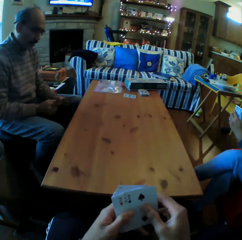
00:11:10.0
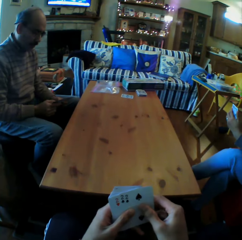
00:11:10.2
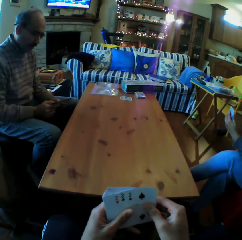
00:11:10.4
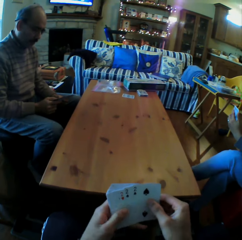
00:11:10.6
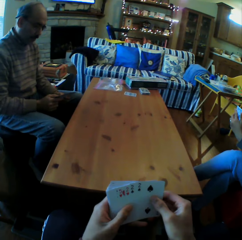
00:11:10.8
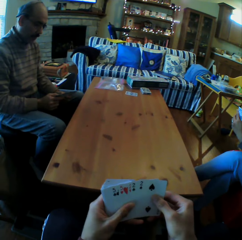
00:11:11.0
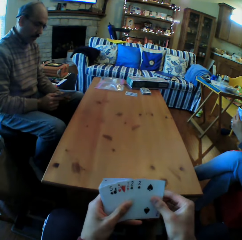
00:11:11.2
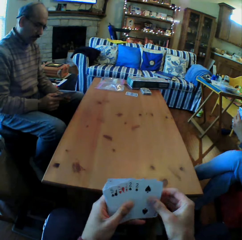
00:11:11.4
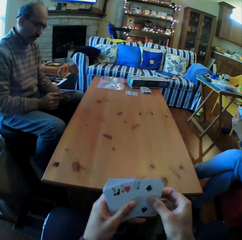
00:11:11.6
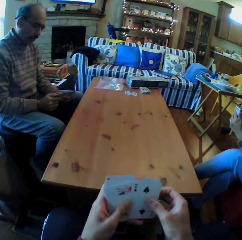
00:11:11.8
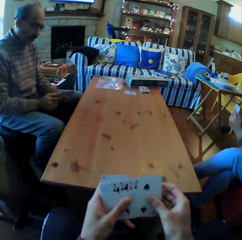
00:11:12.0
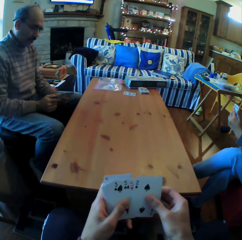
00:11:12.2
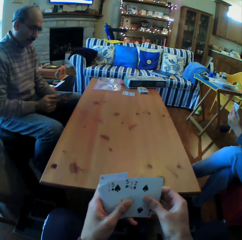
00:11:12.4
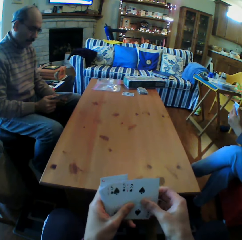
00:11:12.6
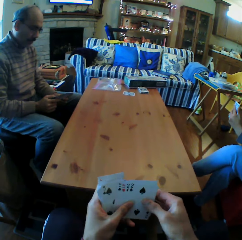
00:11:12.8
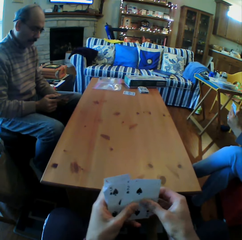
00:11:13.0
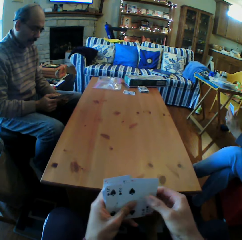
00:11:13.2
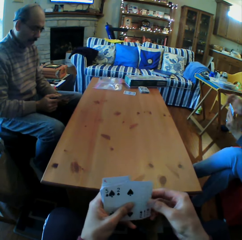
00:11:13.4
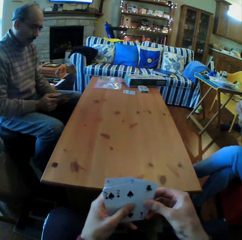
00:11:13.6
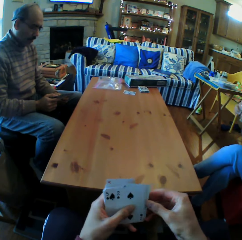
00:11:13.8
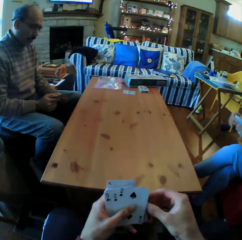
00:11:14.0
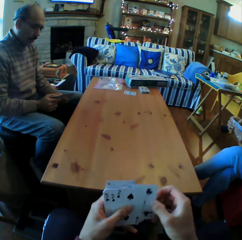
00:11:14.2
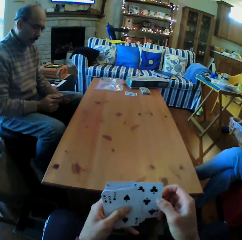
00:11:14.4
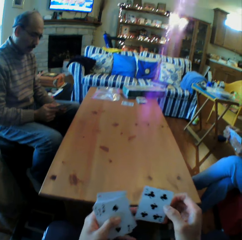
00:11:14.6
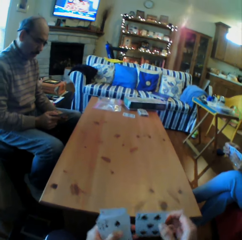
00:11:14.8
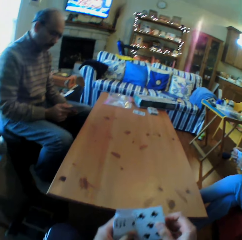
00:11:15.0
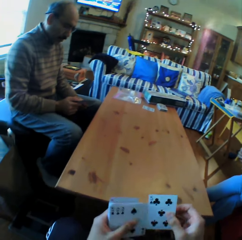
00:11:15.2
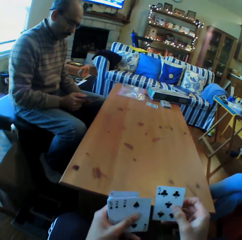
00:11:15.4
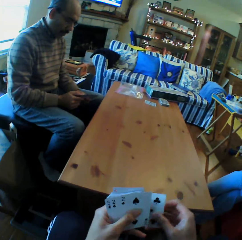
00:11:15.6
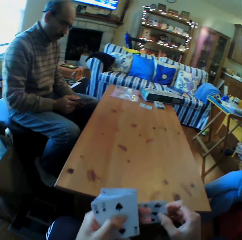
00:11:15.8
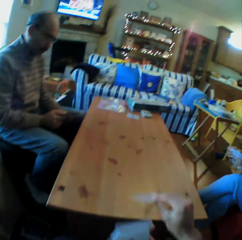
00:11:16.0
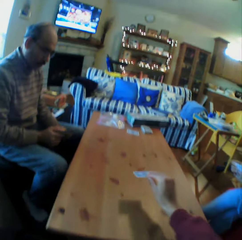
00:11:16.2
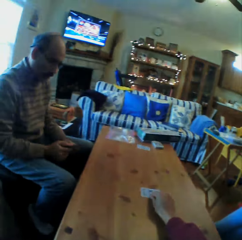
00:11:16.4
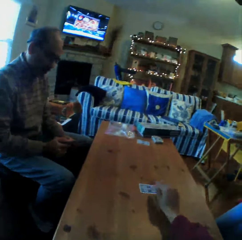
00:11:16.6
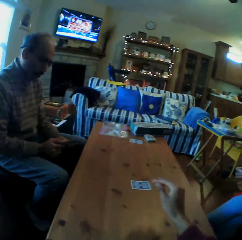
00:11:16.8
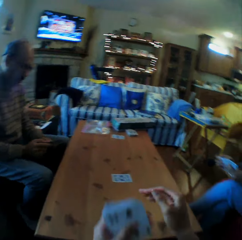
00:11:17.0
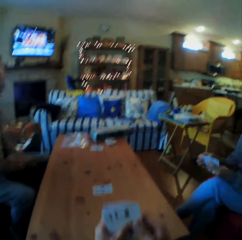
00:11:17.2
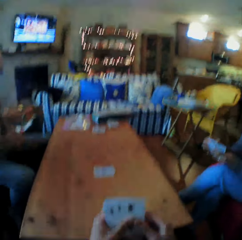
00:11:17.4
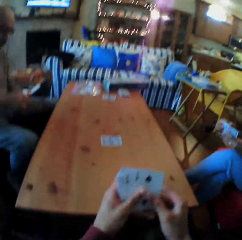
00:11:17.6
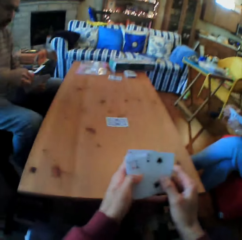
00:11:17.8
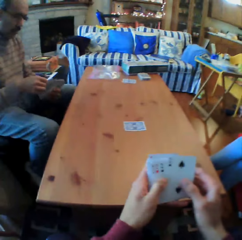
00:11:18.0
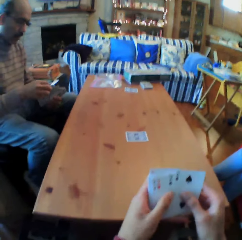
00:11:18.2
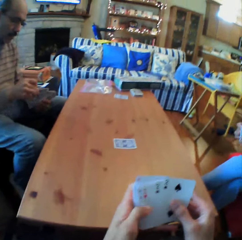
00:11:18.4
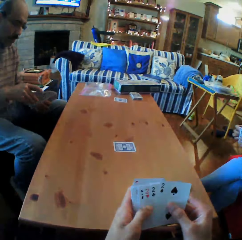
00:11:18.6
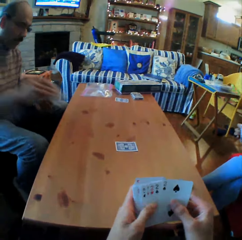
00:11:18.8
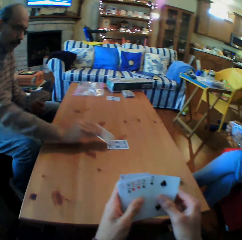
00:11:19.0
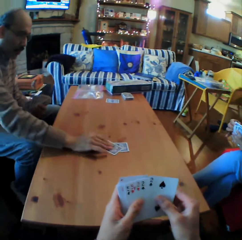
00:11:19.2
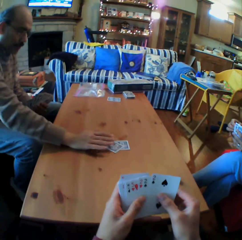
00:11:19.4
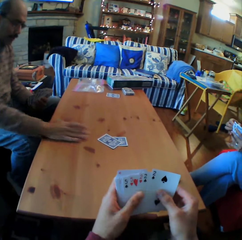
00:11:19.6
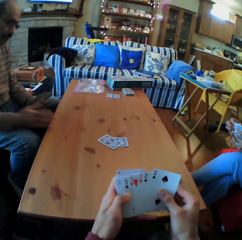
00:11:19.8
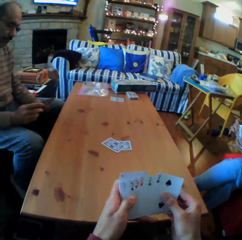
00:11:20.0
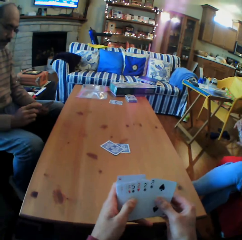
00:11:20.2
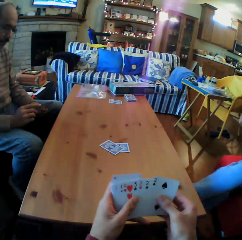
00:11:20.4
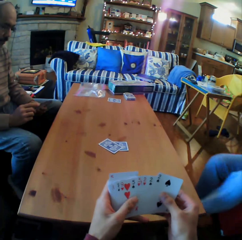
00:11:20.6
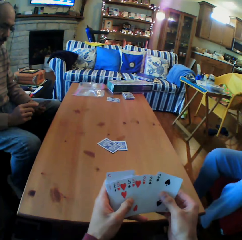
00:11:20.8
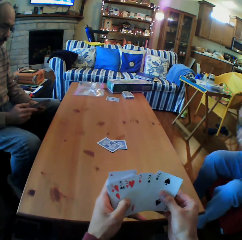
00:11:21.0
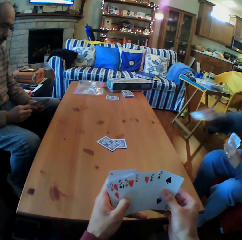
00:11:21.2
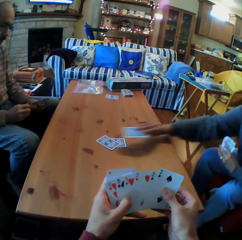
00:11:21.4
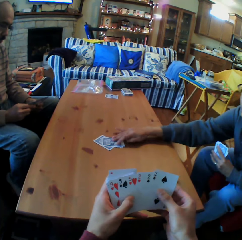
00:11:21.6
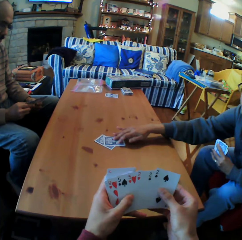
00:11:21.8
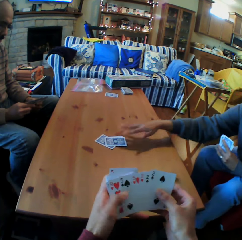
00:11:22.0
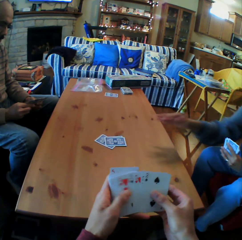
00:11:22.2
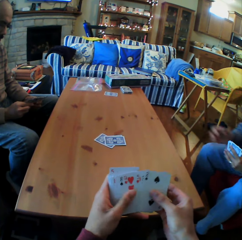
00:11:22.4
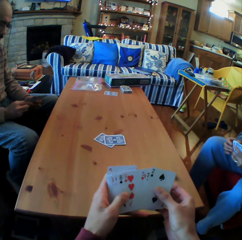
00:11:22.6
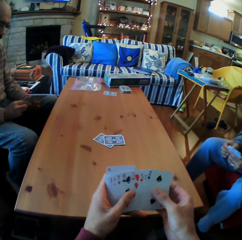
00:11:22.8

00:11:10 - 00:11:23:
The camera wearer arranges the cards and shuffles the cards. He puts the card on the table. He arranges the cards on his hands. A man puts the card on the table. A woman puts the cards on the table.

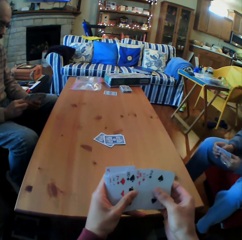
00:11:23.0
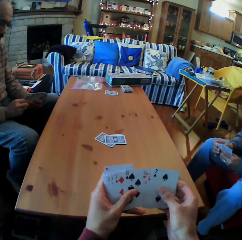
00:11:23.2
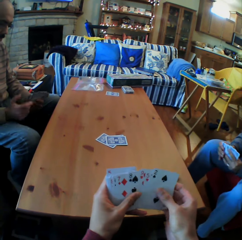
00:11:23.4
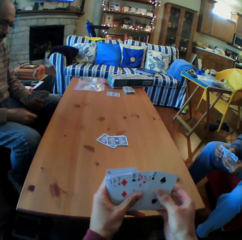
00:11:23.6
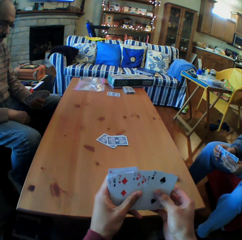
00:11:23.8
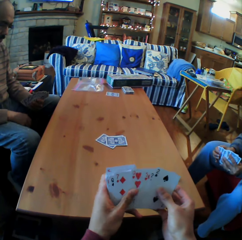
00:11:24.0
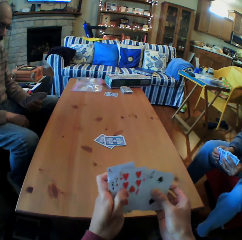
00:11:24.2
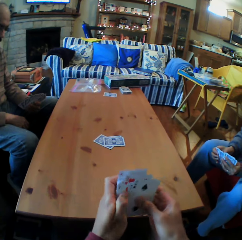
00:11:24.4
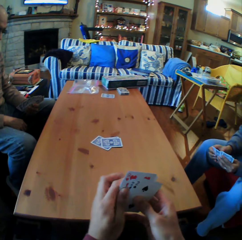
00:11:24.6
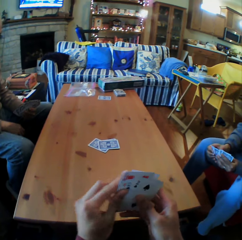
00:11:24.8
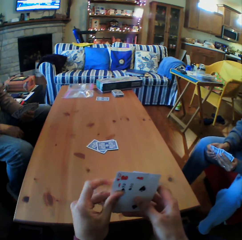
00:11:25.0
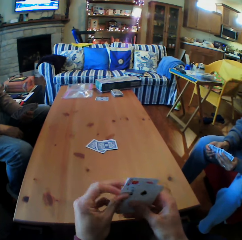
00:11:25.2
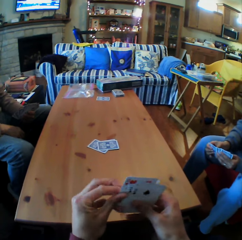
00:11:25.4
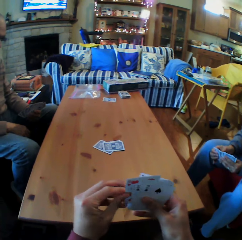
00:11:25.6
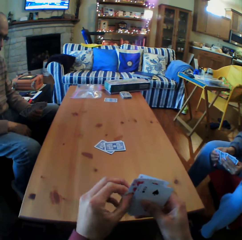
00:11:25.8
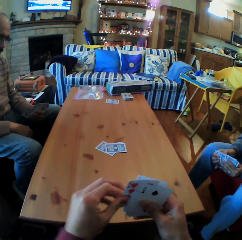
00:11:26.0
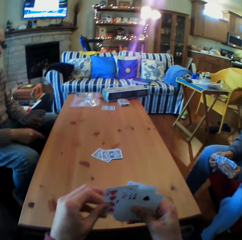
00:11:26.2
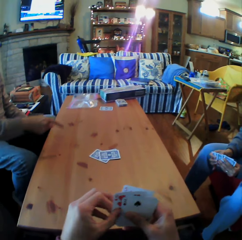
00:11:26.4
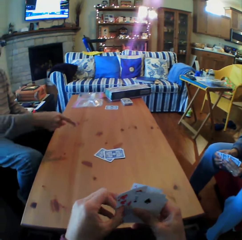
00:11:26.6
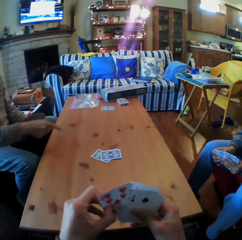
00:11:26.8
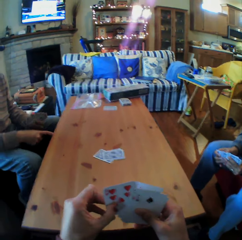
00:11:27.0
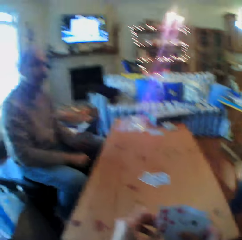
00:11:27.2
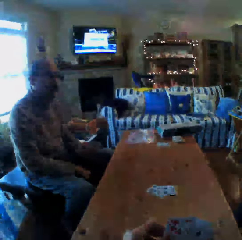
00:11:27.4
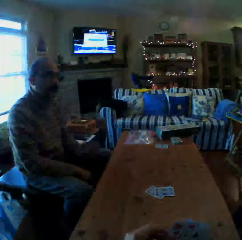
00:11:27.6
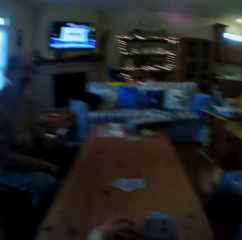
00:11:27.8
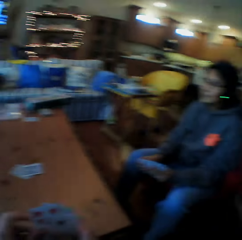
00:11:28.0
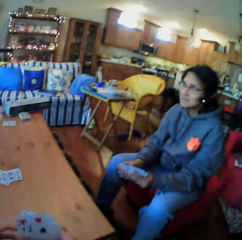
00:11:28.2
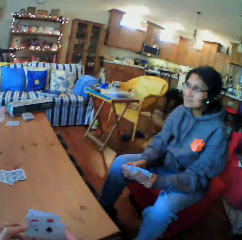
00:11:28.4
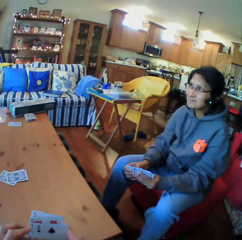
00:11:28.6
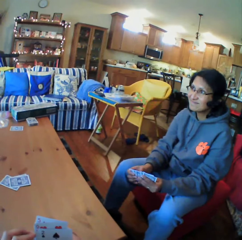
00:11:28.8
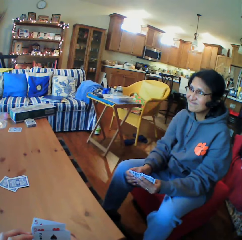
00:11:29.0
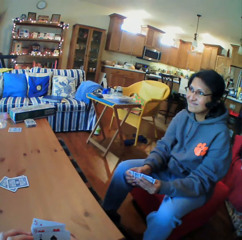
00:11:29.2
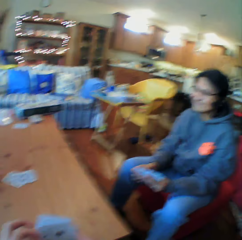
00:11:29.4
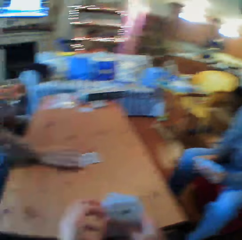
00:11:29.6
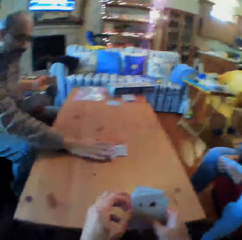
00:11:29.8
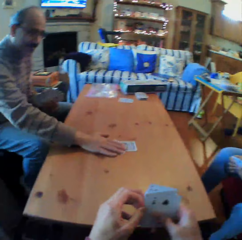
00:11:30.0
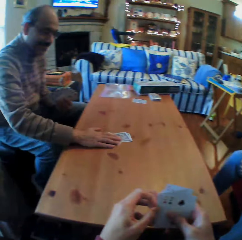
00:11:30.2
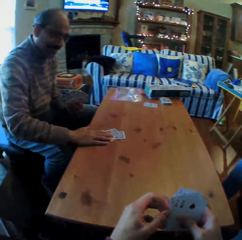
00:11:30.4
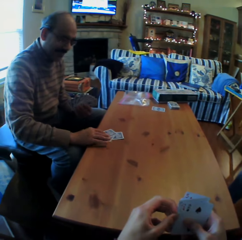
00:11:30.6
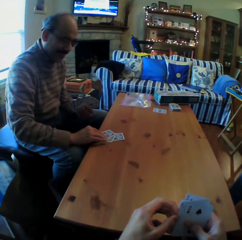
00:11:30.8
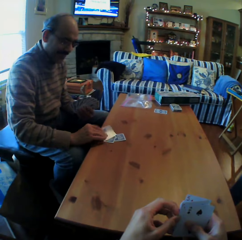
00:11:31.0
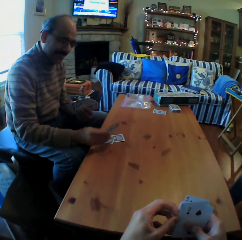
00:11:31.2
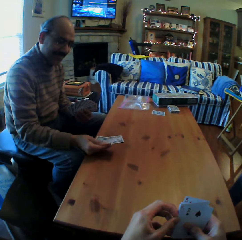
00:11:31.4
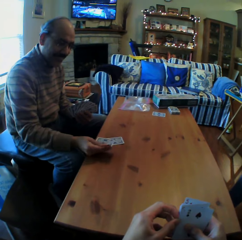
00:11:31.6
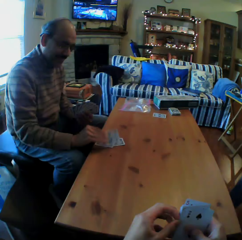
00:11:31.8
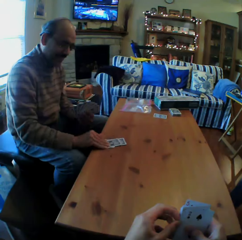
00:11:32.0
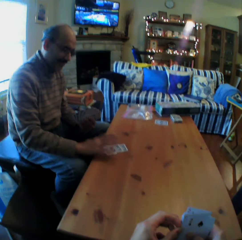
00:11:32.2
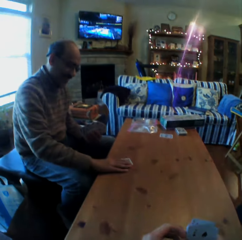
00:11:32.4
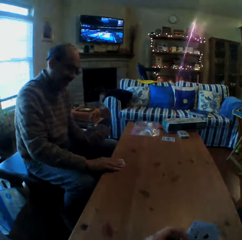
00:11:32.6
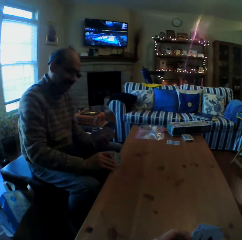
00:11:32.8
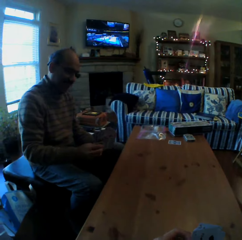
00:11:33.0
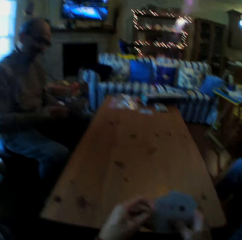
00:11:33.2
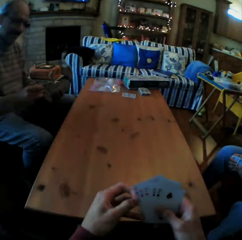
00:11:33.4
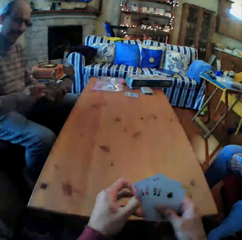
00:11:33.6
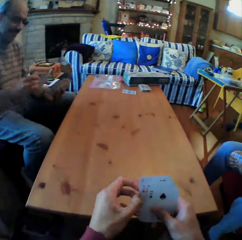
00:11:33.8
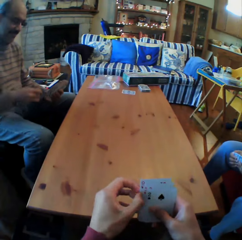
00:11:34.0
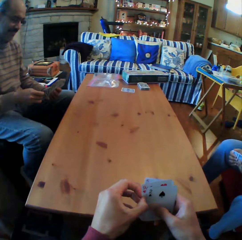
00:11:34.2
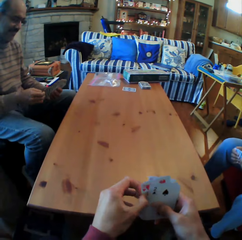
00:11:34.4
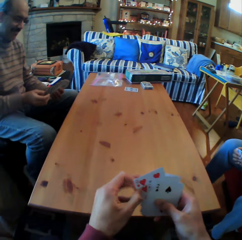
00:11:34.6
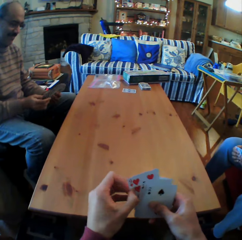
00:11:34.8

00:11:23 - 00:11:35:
The camera wearer arranges the cards on his hands and shuffles the cards. He looks at a man. He looks at a woman. The man picks up the cards from the table. The man turns the card. The man looks at the cards on his hands and picks the cards. The camera wearer looks at the cards on his hands.

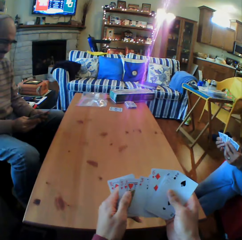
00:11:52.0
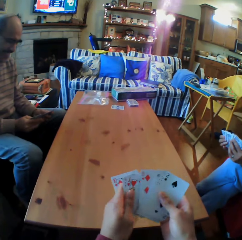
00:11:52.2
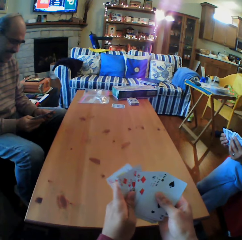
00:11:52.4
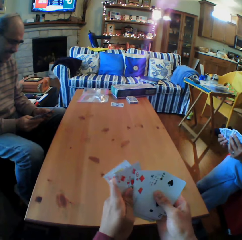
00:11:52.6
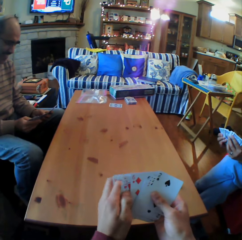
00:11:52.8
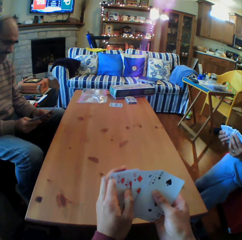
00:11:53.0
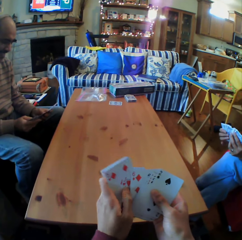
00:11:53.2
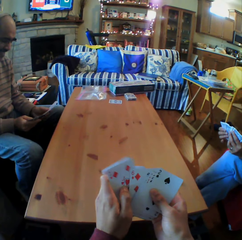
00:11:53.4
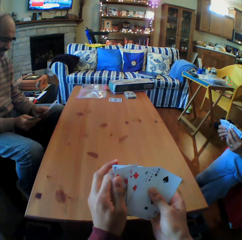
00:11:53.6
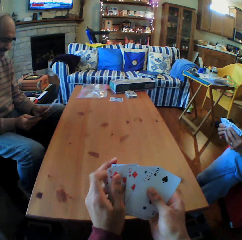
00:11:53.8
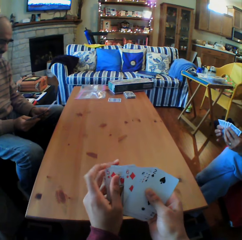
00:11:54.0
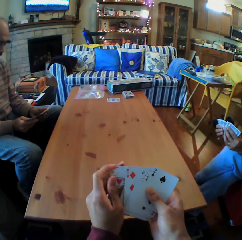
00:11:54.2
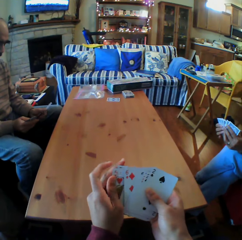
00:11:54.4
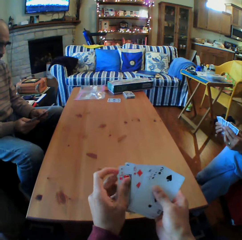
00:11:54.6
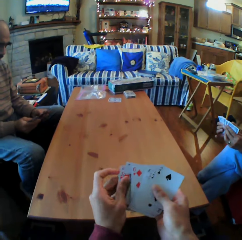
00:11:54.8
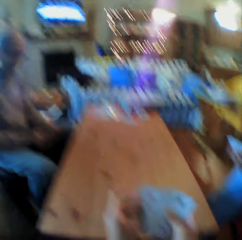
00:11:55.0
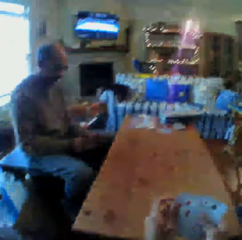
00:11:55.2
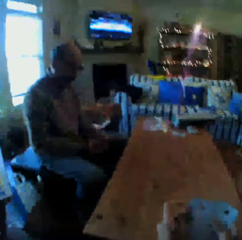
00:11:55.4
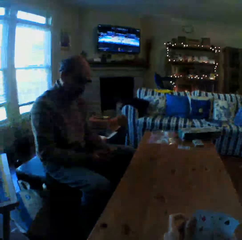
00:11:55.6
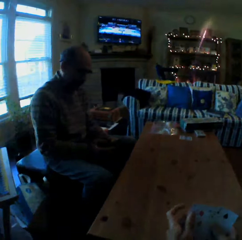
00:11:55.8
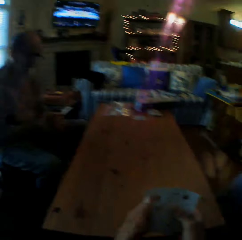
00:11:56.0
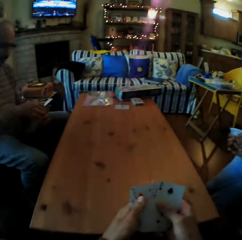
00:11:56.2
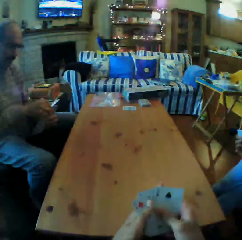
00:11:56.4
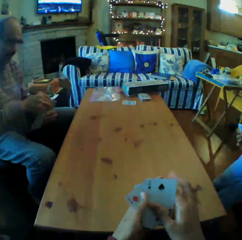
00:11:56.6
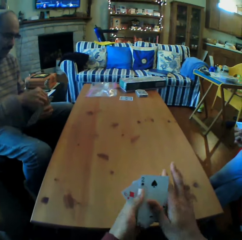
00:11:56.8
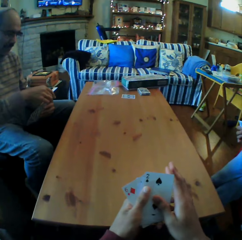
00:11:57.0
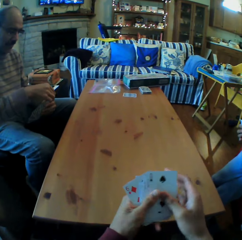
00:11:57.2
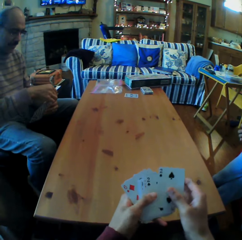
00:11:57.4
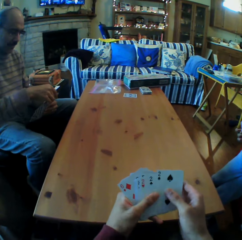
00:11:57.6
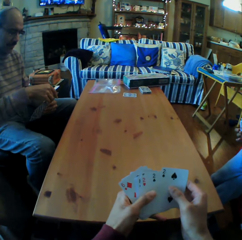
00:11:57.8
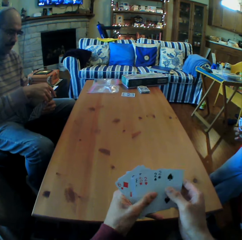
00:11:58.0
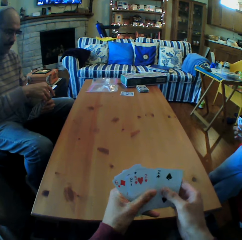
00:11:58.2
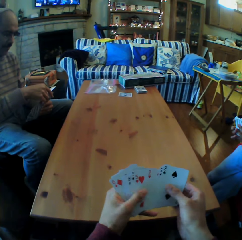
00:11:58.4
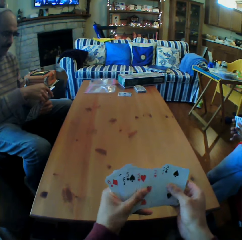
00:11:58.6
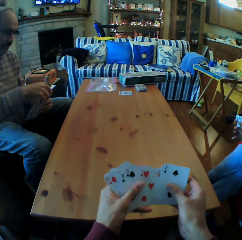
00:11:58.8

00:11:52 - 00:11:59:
The camera wearer moves the cards on his hands. He looks at a man. He talks.
